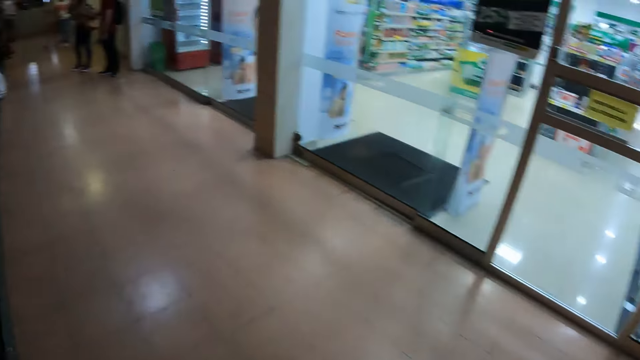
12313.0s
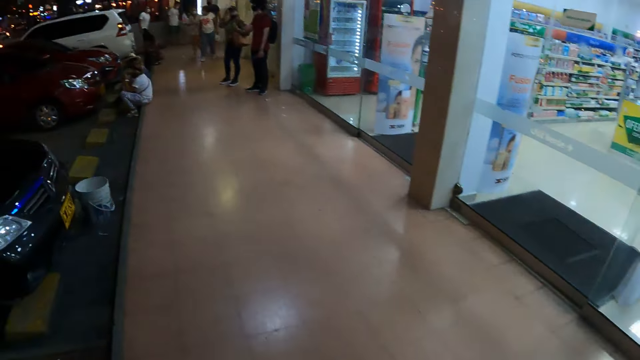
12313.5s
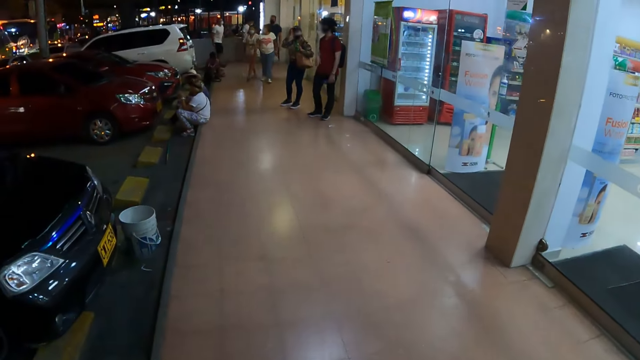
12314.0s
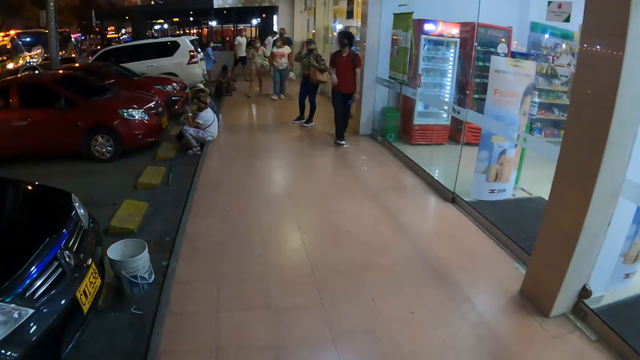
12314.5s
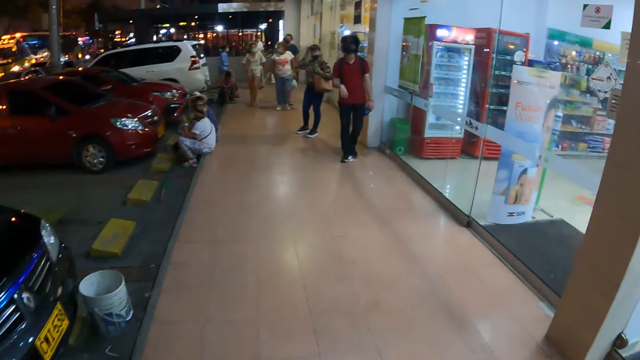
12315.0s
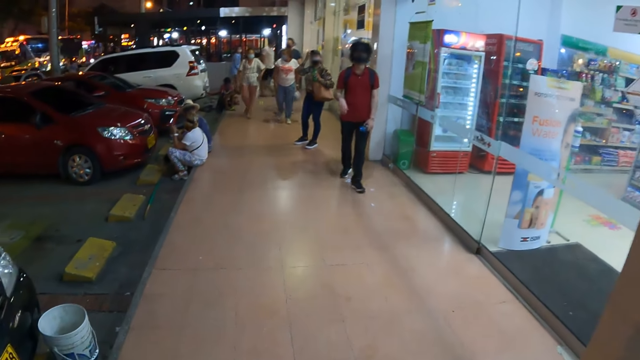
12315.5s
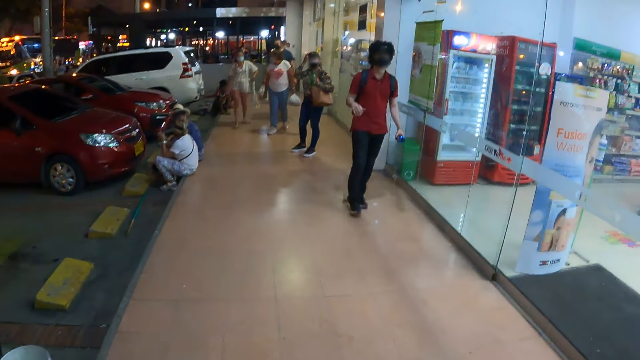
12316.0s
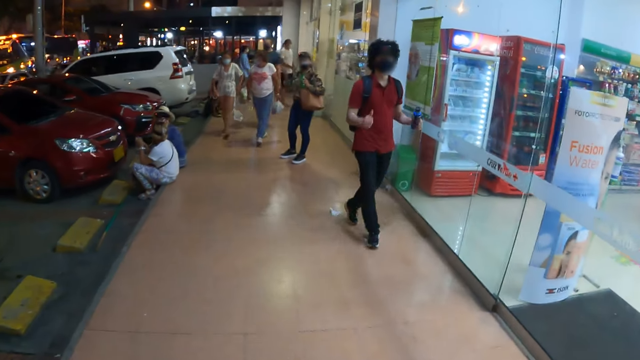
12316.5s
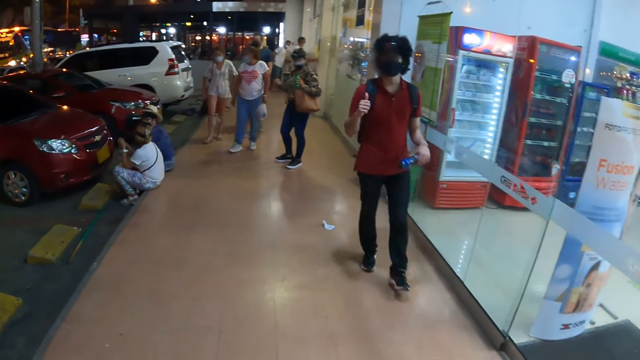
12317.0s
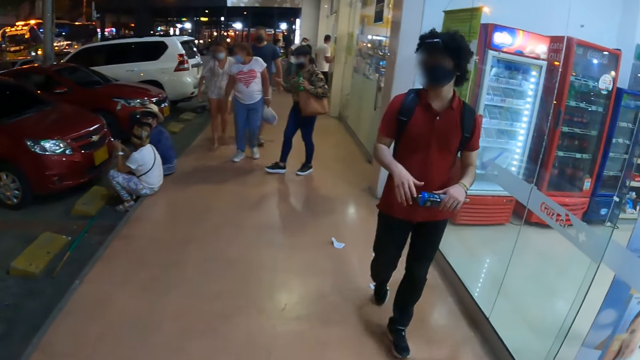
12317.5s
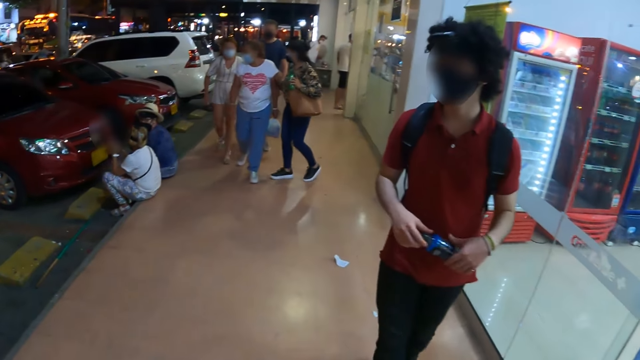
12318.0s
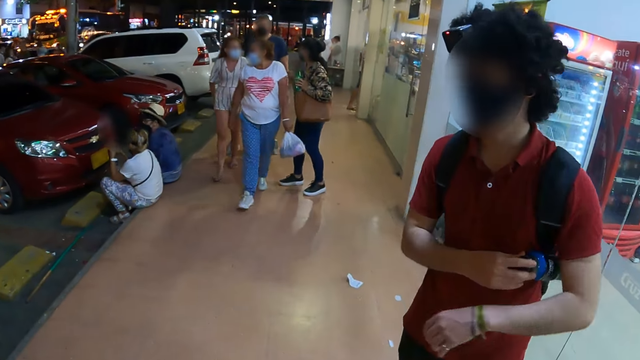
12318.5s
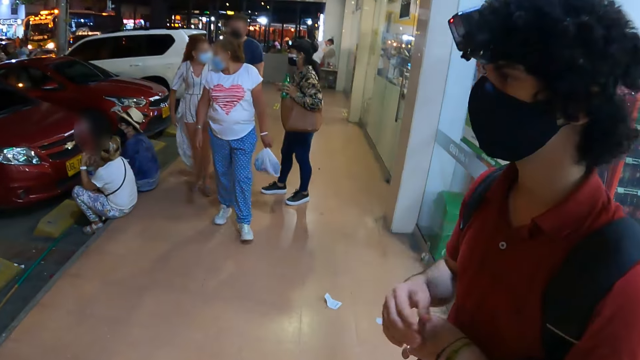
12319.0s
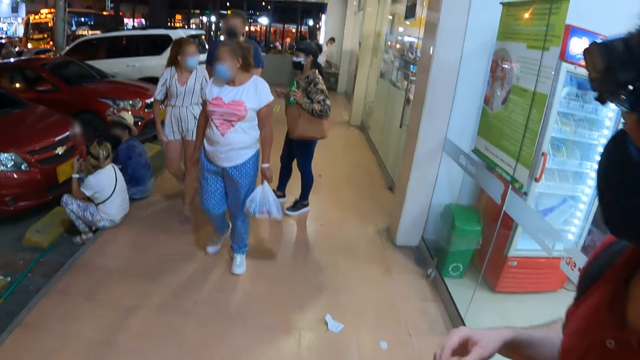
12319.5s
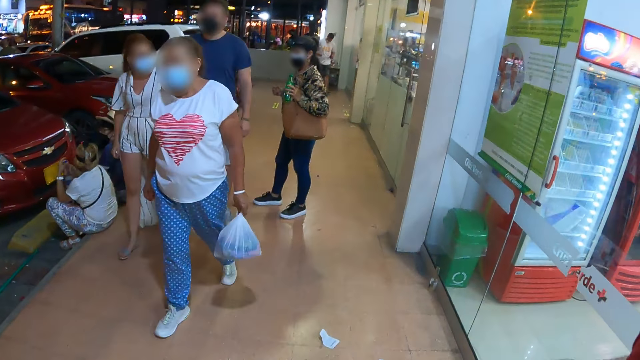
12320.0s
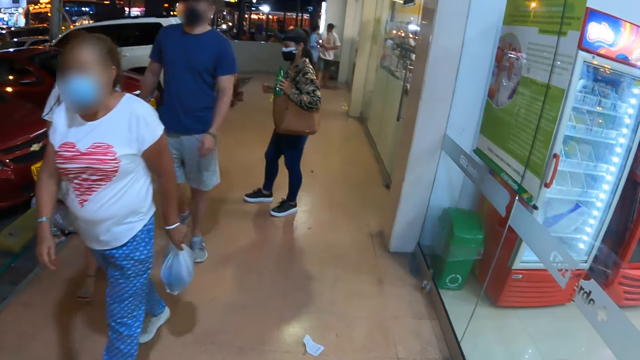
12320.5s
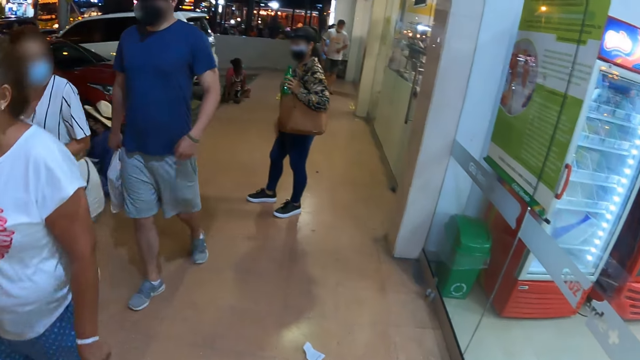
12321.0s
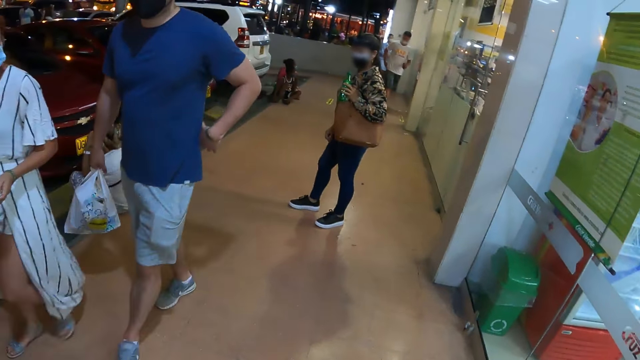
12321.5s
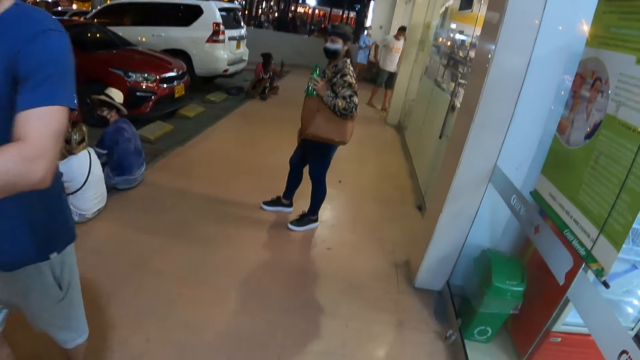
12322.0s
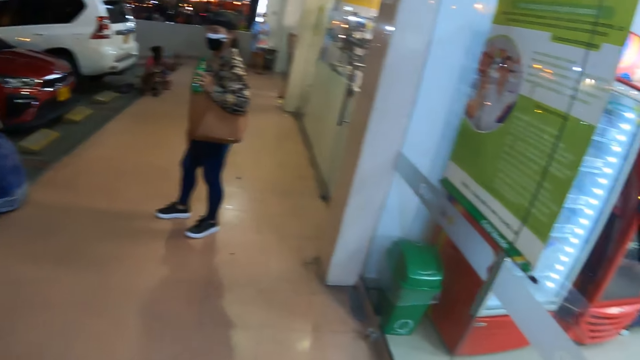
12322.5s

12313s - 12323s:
A person walks around and moves the hand. Another person walks towards the camera wearer. The other person looks around.

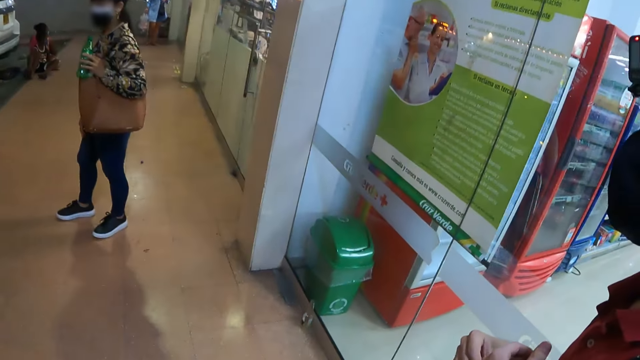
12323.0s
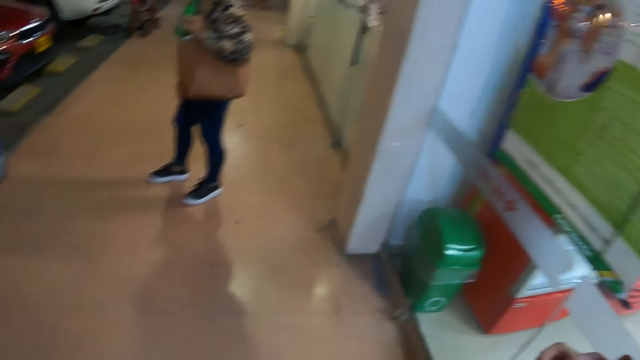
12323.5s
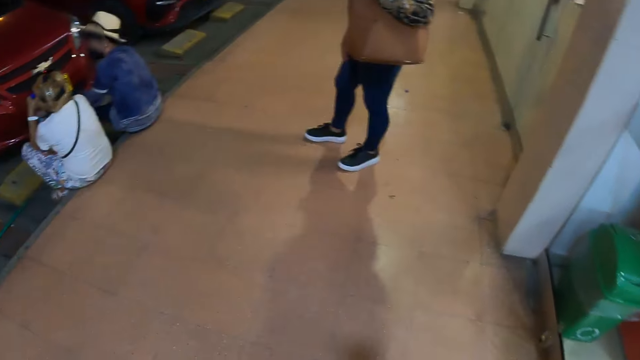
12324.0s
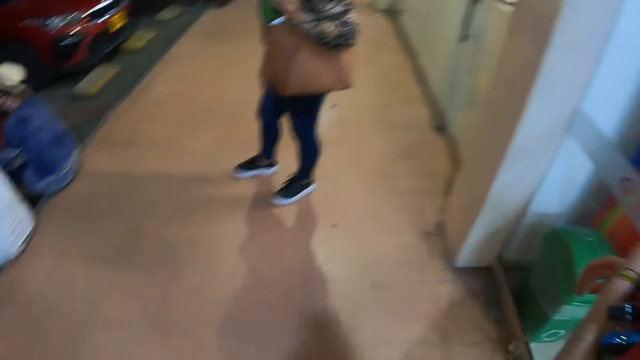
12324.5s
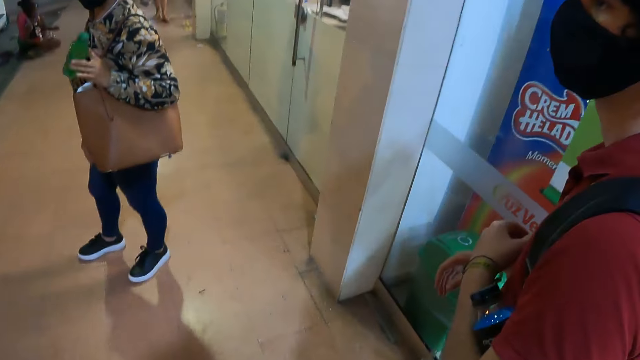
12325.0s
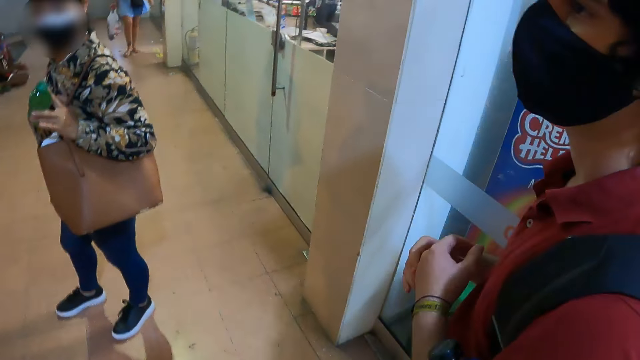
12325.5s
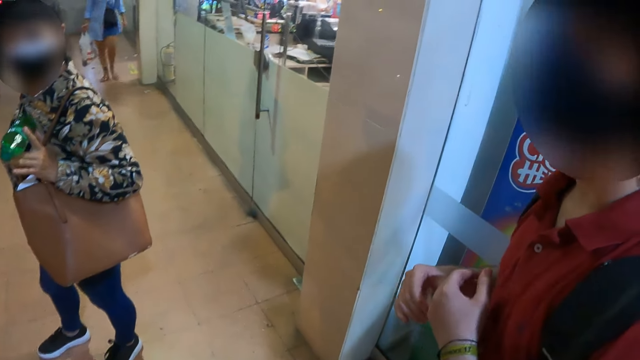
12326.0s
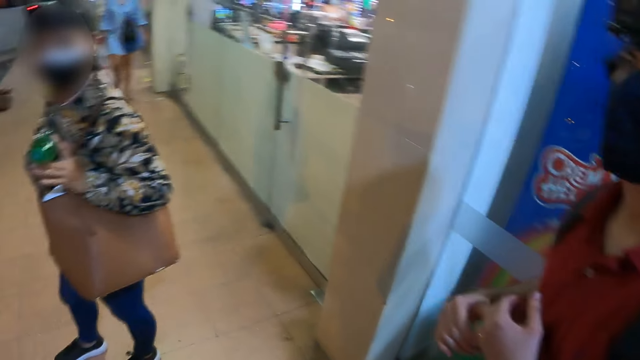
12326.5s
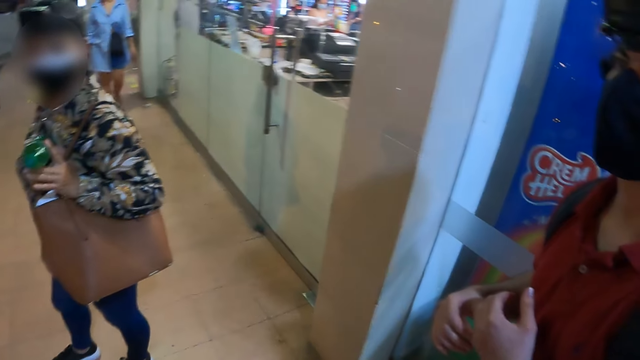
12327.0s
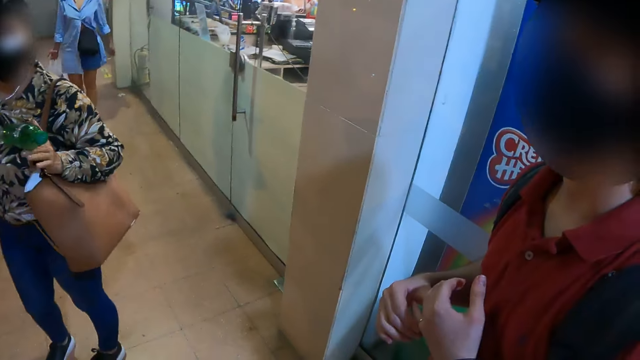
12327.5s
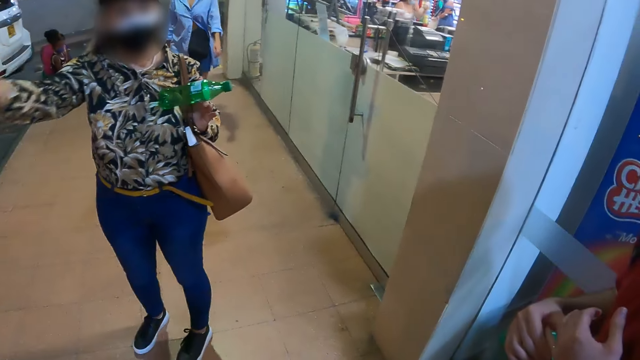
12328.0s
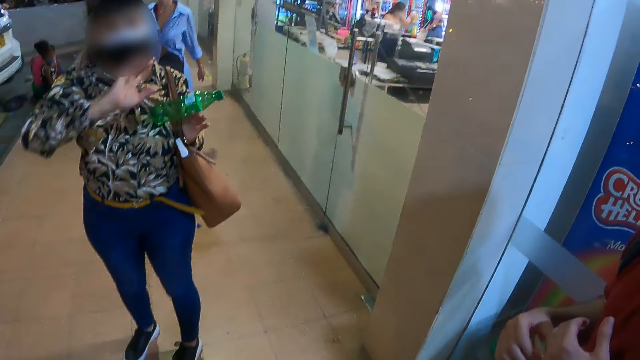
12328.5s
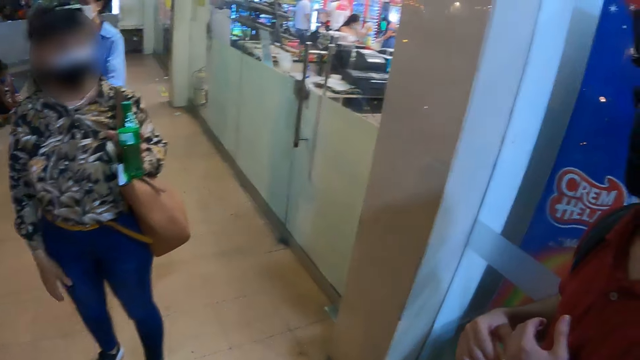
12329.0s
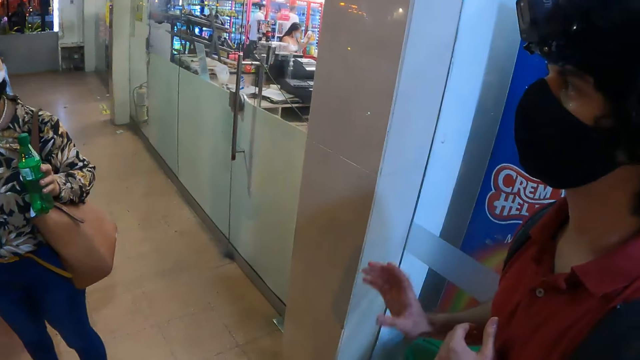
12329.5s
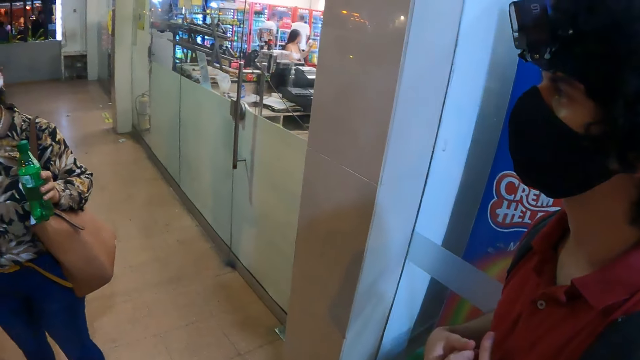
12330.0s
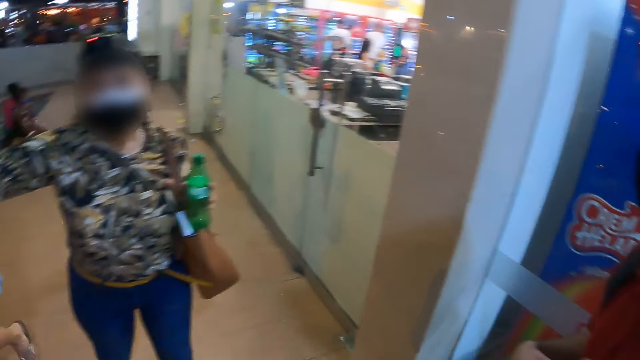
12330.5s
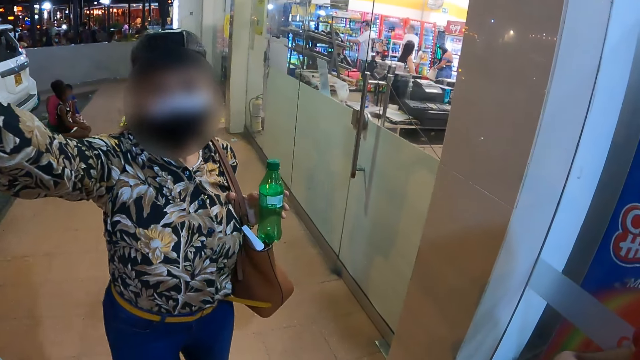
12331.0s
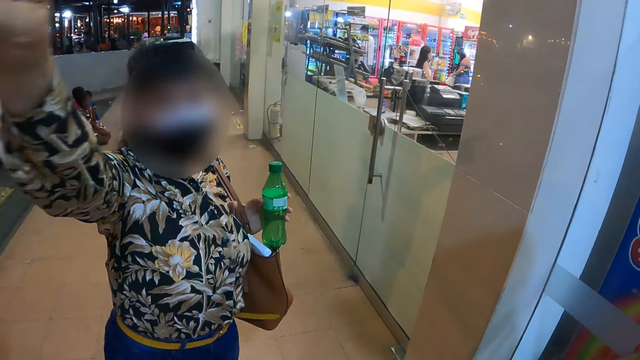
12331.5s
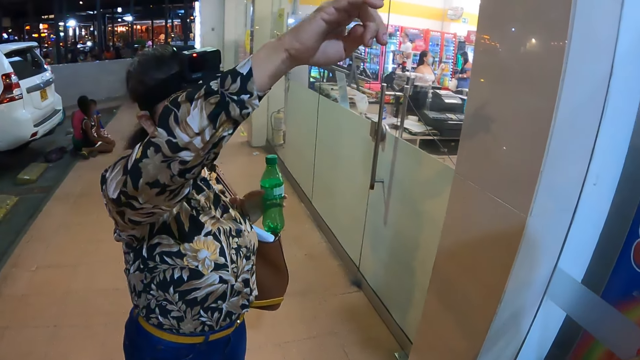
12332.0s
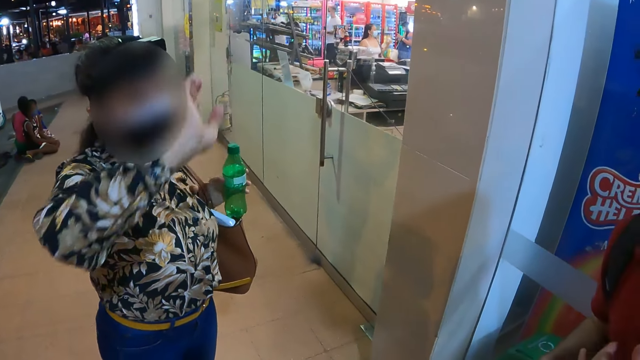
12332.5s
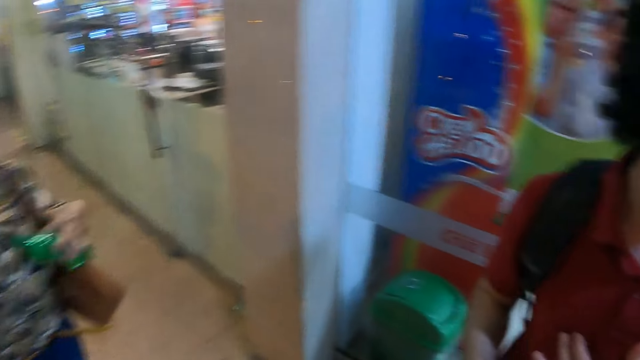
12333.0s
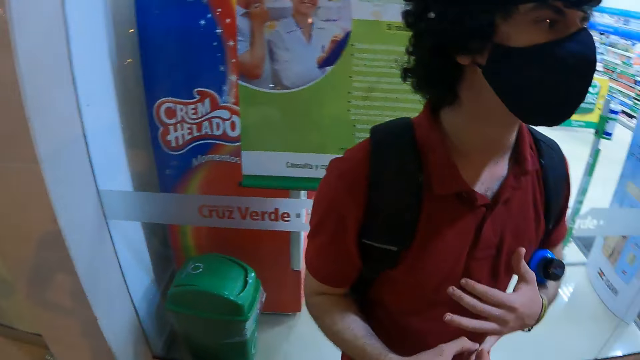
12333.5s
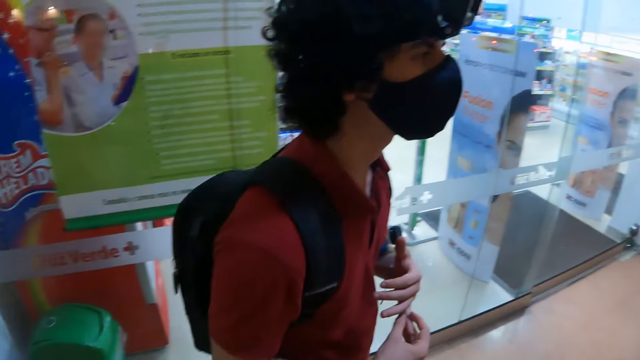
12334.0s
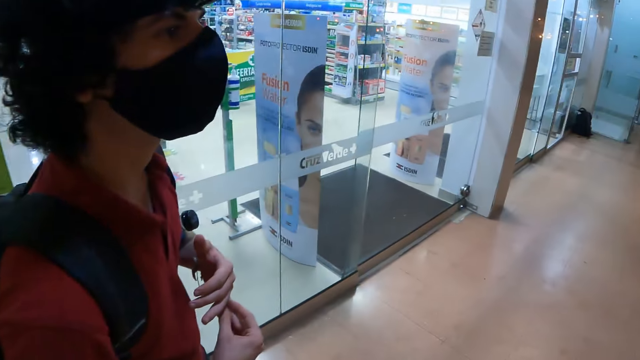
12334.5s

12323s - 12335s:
A person walks around. The camera wearer converses with the person and another person. The other person shakes the water bottle. The first person looks around. The other person turns facing egocentric and moves the hand. The camera wearer talks to a man. The other person moves the hand again.
